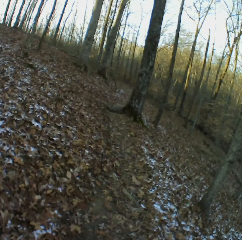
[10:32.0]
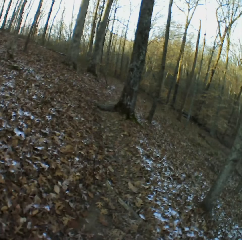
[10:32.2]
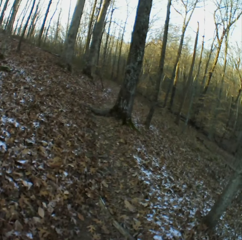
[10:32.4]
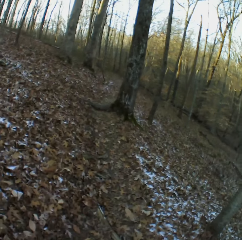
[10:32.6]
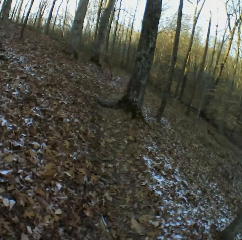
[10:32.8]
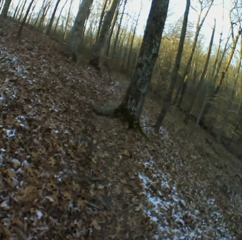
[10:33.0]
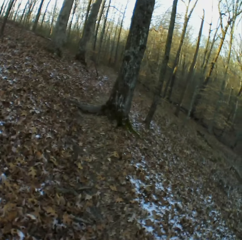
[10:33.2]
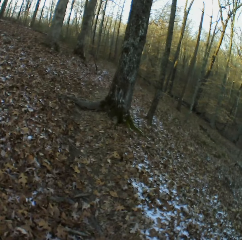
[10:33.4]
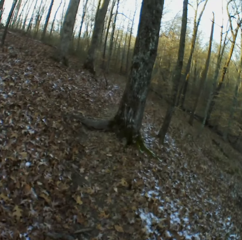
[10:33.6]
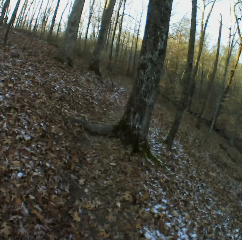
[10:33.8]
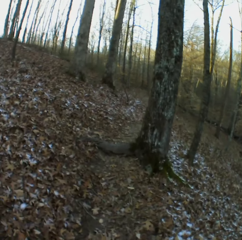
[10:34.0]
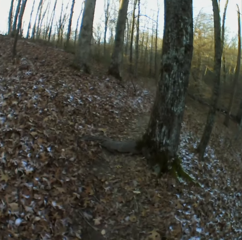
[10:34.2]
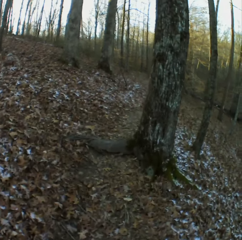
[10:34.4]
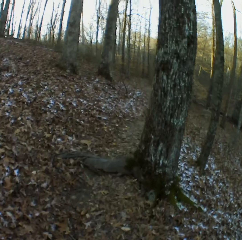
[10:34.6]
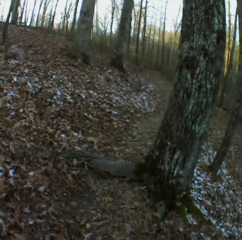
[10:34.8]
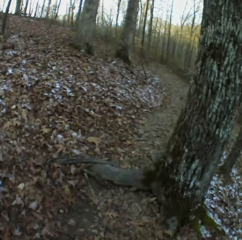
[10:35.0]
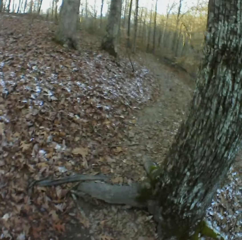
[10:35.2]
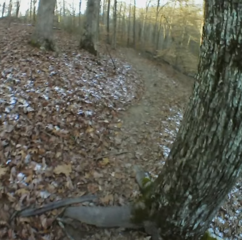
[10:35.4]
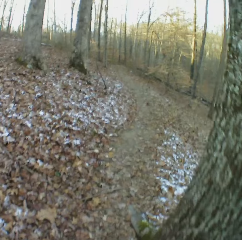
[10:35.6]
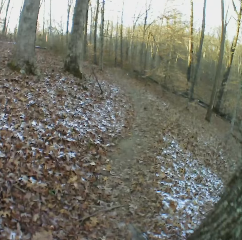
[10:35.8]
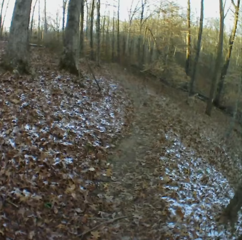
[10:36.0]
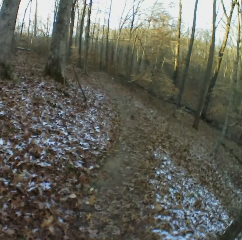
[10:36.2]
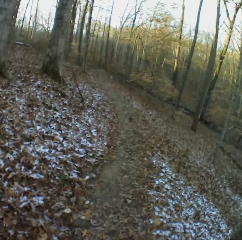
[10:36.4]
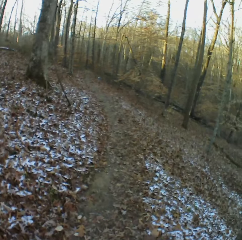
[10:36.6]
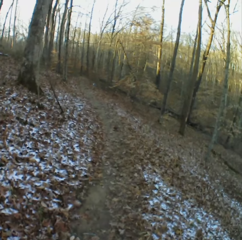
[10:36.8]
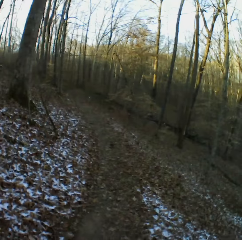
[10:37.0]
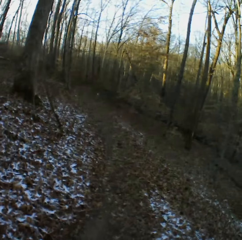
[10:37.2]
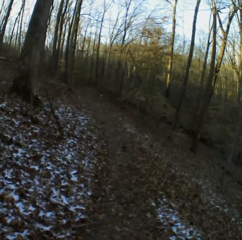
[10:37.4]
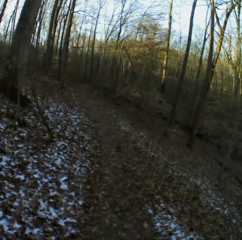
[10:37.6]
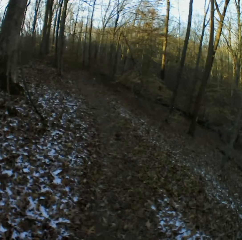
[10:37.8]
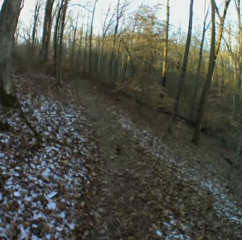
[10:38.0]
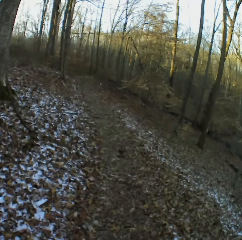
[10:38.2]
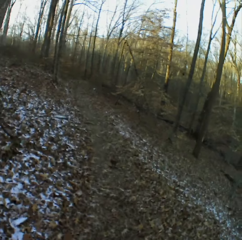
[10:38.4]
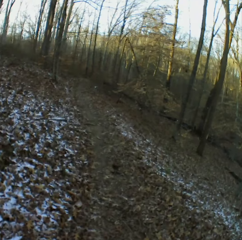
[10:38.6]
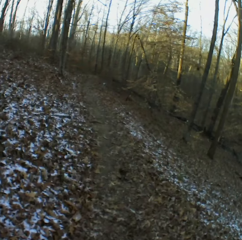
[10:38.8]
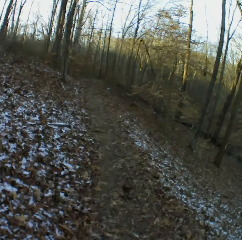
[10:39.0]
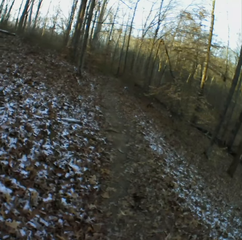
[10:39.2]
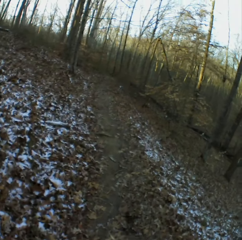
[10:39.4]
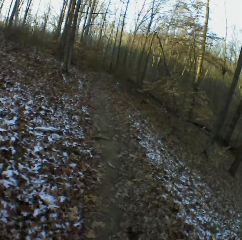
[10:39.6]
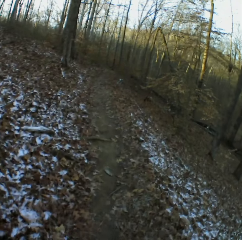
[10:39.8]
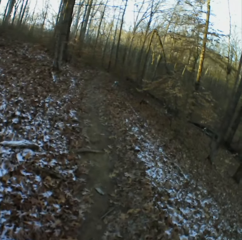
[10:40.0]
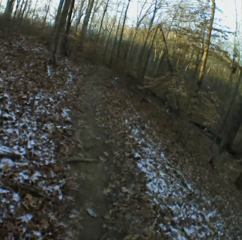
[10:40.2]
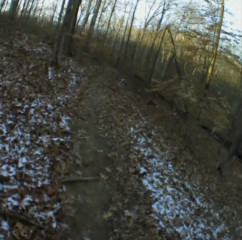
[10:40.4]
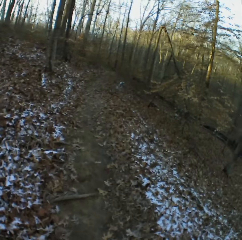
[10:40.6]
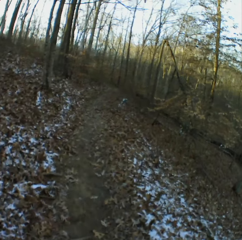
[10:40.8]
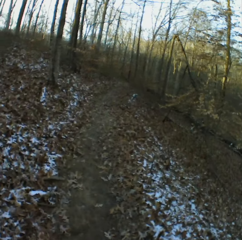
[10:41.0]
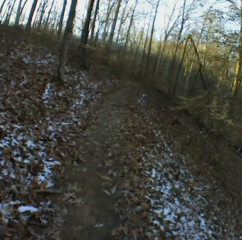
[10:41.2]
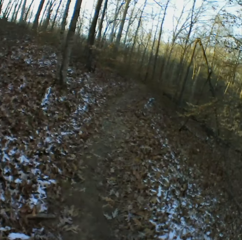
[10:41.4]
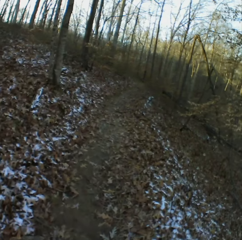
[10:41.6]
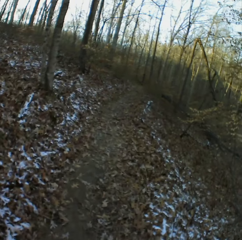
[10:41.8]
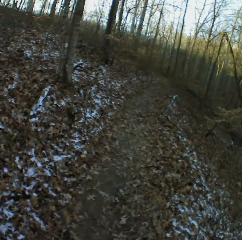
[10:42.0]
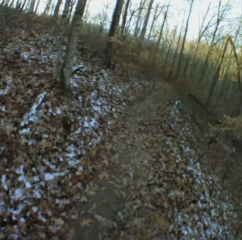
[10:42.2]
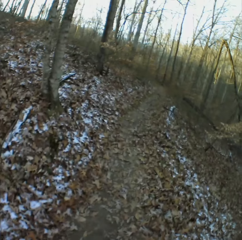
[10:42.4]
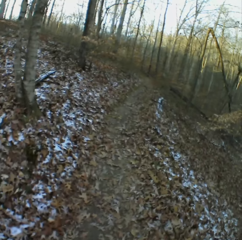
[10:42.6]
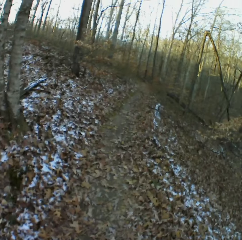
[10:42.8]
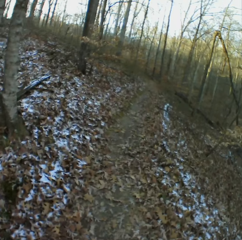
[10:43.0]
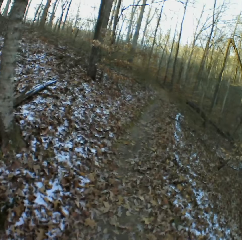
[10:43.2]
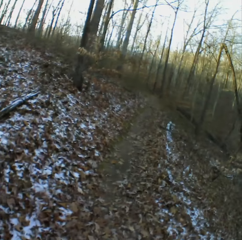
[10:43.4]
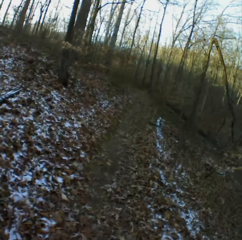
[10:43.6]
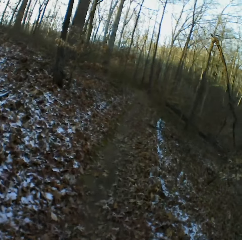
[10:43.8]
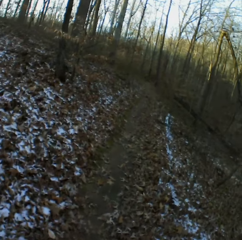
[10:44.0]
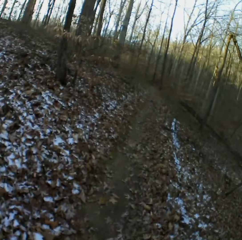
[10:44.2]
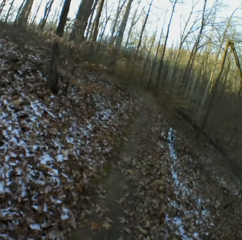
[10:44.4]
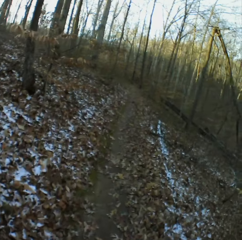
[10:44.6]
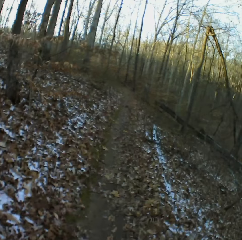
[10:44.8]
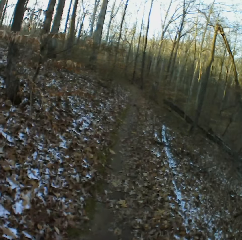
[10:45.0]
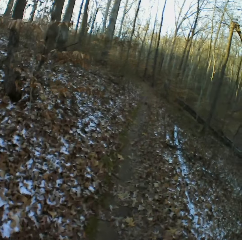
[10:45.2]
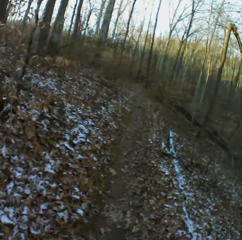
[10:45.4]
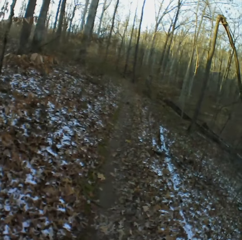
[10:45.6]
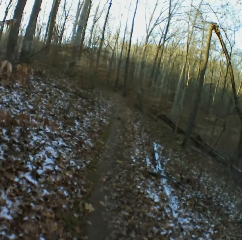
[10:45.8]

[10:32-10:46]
The camera wearer coughs. They cough again.

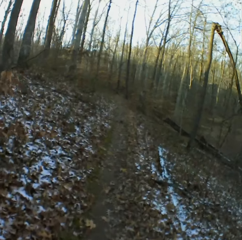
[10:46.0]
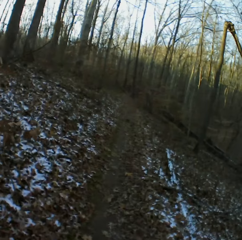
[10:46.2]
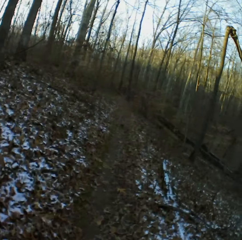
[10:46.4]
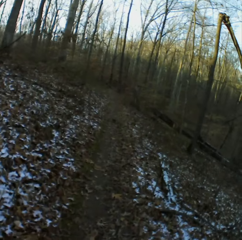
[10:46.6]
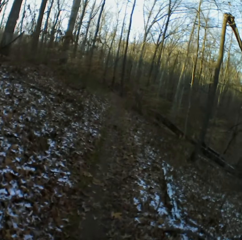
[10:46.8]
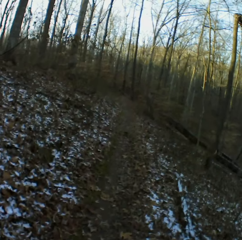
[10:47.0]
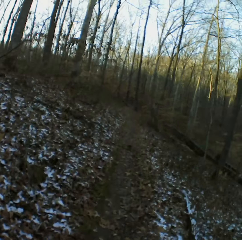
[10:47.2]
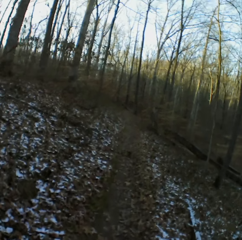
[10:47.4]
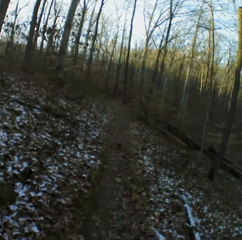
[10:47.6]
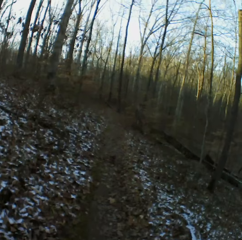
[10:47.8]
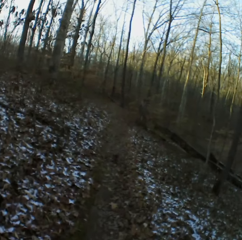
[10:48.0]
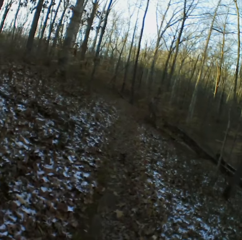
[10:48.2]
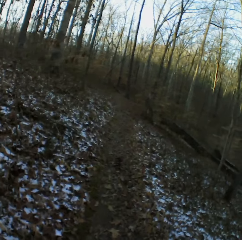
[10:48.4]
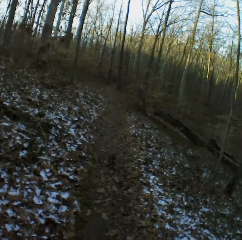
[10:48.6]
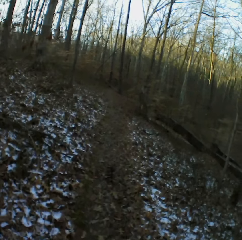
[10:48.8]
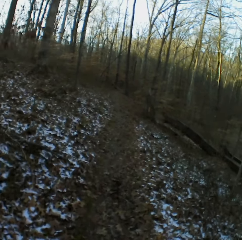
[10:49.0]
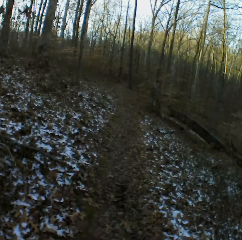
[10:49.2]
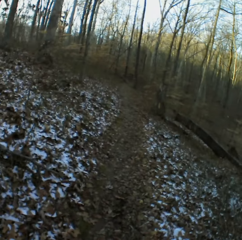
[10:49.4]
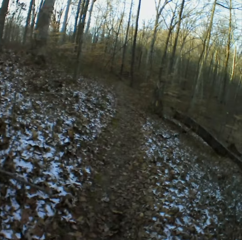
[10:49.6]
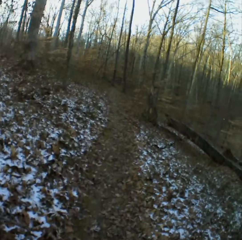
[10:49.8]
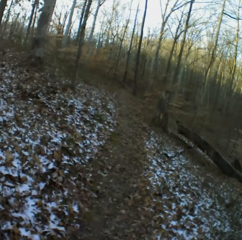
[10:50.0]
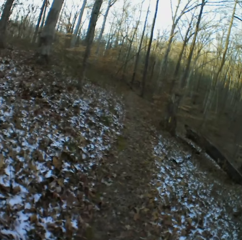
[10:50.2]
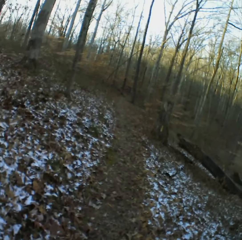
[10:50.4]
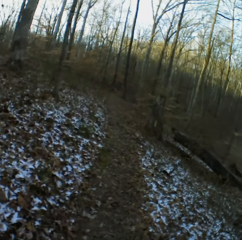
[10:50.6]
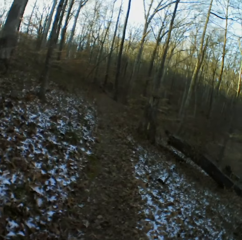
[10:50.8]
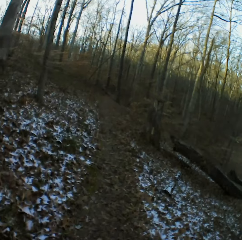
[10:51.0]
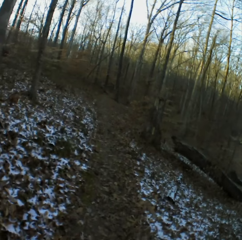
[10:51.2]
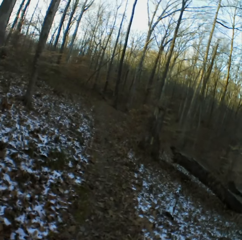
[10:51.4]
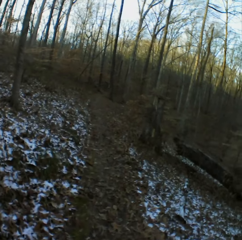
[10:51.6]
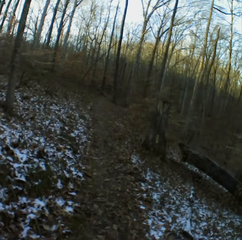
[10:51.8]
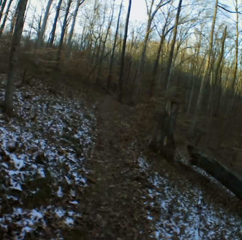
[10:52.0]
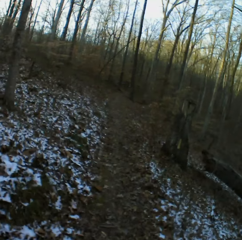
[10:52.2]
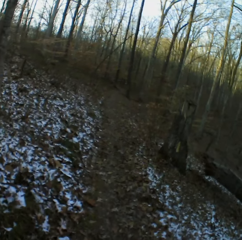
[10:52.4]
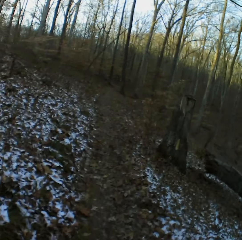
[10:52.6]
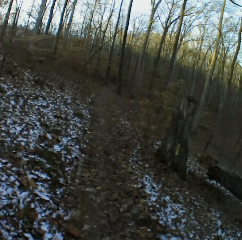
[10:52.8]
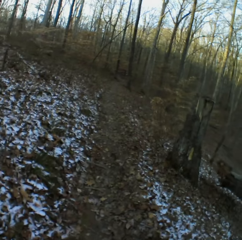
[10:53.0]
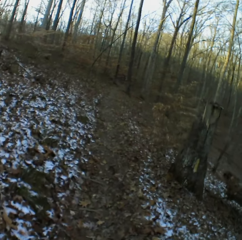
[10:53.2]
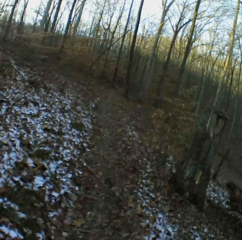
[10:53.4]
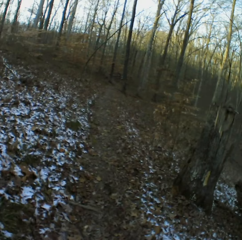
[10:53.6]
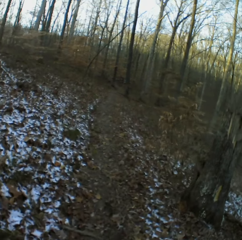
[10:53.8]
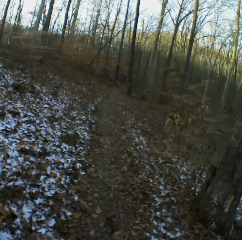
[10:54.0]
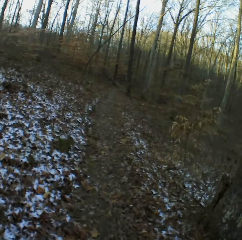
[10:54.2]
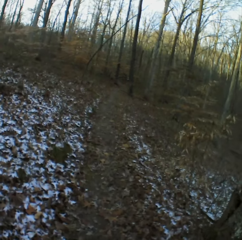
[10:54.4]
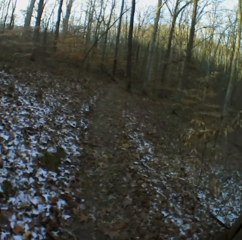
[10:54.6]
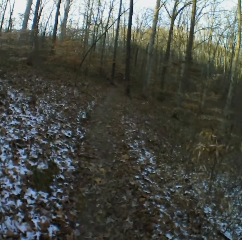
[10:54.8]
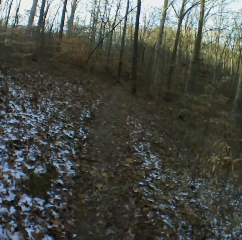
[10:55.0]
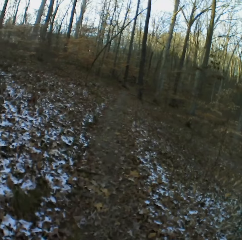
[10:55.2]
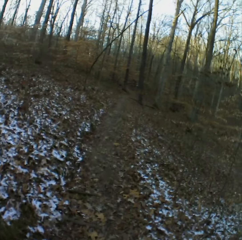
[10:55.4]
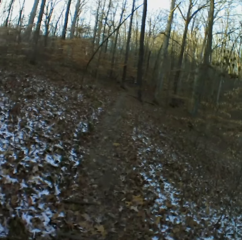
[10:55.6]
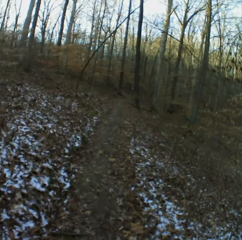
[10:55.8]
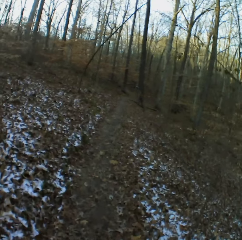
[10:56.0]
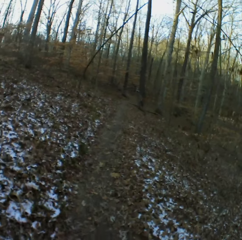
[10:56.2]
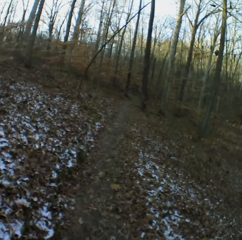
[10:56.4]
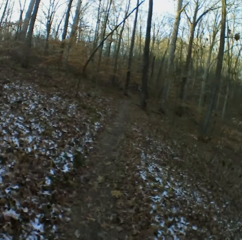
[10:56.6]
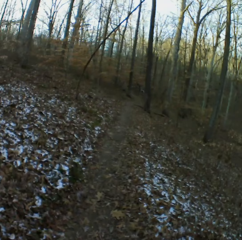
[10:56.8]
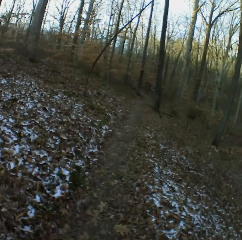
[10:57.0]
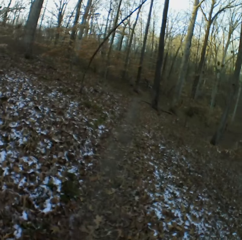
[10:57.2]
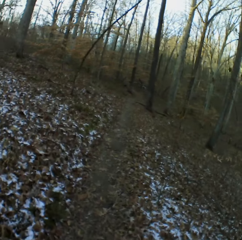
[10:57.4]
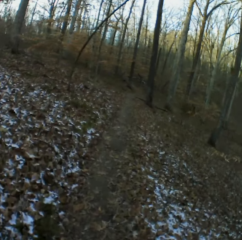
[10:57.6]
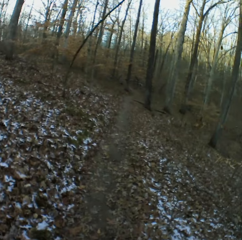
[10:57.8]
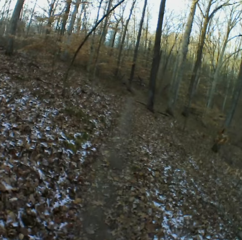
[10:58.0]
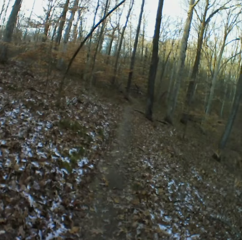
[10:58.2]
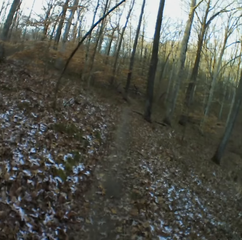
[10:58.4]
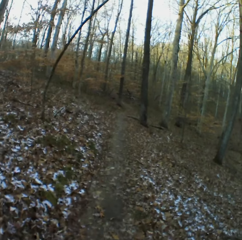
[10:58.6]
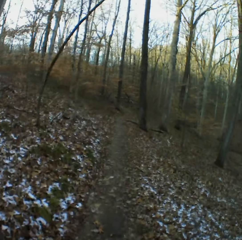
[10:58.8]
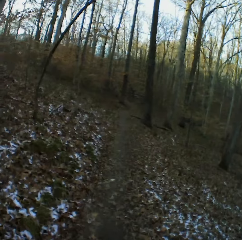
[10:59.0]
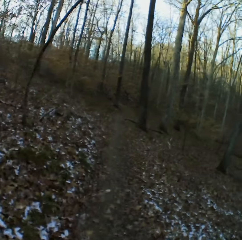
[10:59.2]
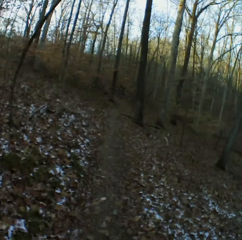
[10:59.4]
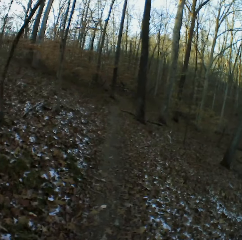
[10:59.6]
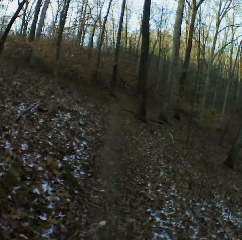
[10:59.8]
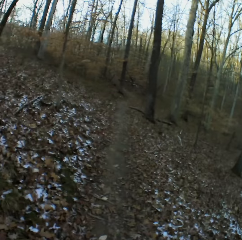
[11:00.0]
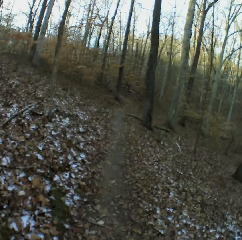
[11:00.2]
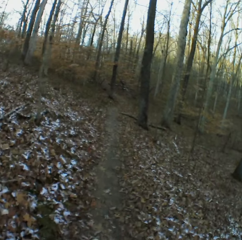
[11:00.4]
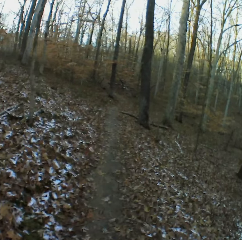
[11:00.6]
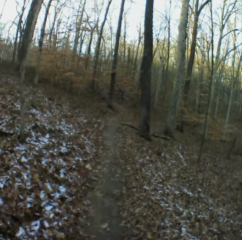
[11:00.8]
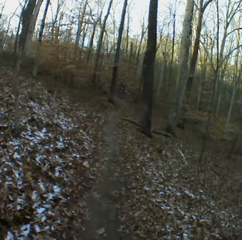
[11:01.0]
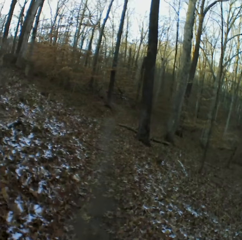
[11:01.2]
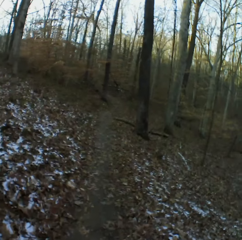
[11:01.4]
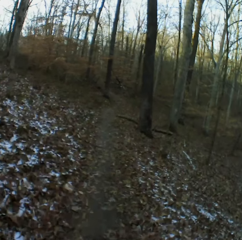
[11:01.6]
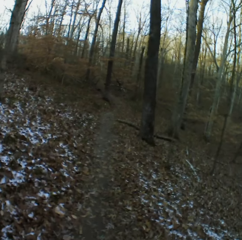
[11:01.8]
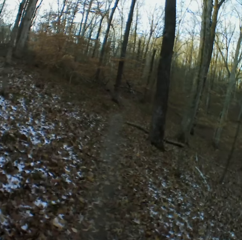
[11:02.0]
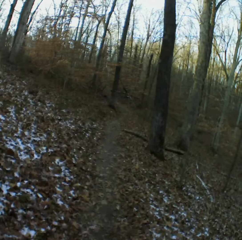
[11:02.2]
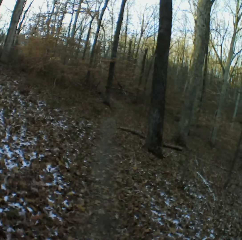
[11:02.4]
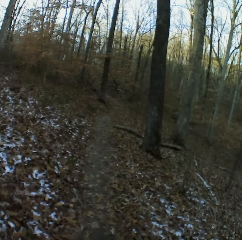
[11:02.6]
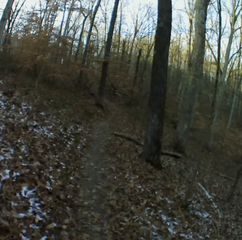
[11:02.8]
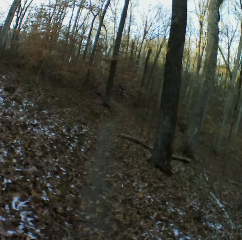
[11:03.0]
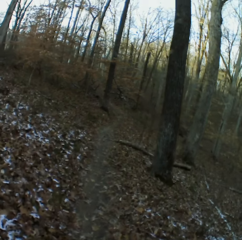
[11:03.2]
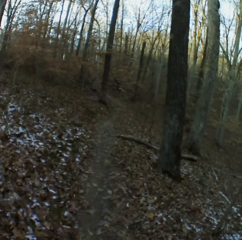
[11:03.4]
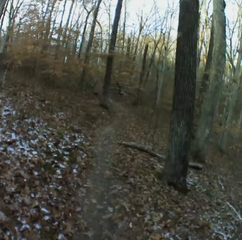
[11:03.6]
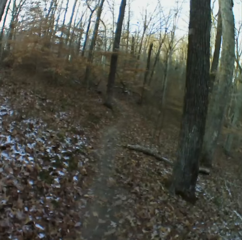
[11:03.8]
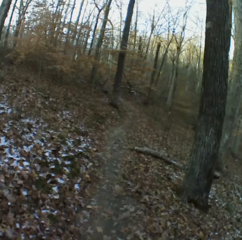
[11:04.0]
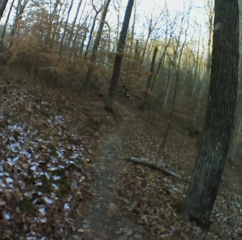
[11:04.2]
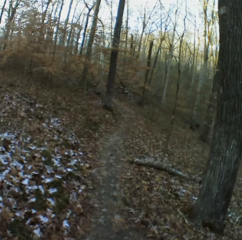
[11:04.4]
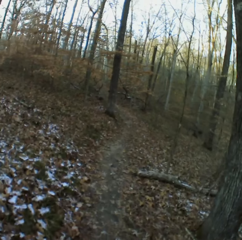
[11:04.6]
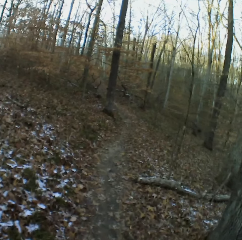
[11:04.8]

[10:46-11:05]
The camera wearer sneezes. They cough. They sneeze. They cough.
